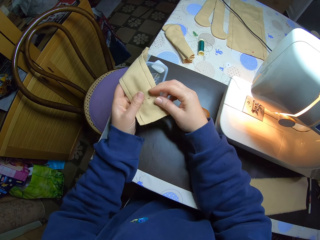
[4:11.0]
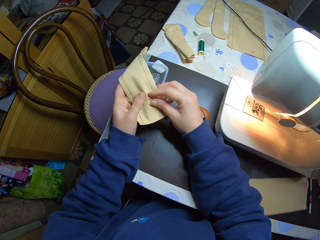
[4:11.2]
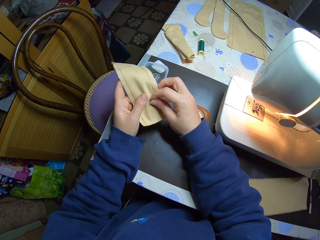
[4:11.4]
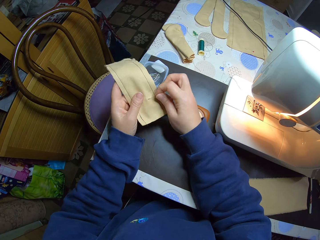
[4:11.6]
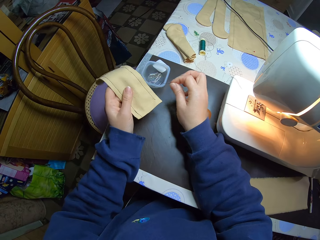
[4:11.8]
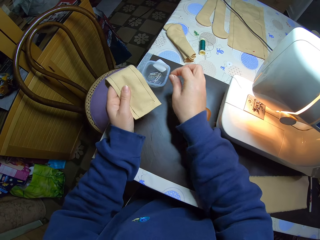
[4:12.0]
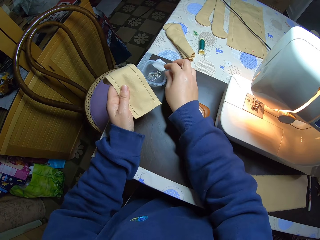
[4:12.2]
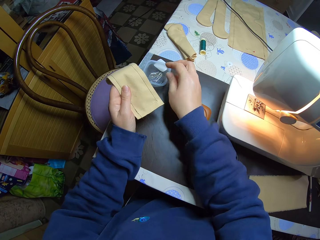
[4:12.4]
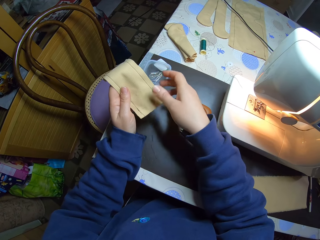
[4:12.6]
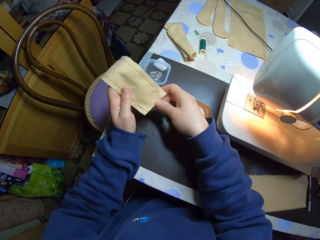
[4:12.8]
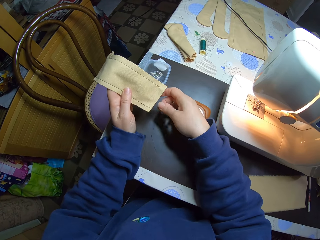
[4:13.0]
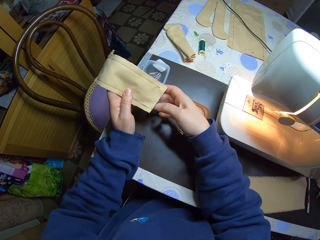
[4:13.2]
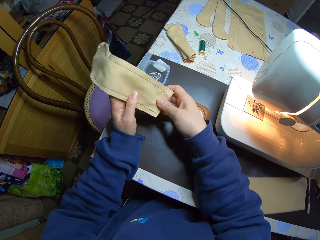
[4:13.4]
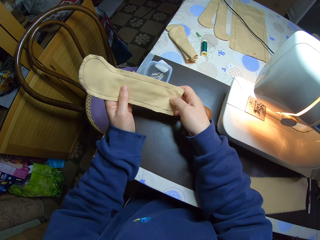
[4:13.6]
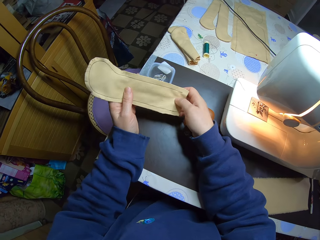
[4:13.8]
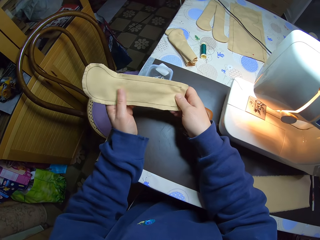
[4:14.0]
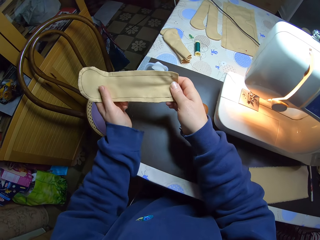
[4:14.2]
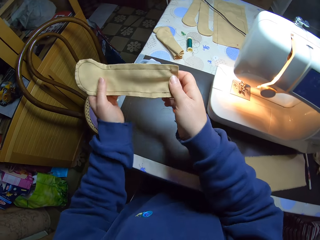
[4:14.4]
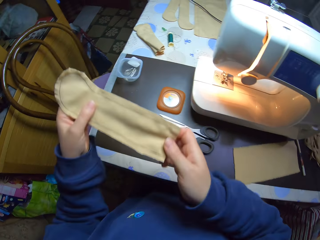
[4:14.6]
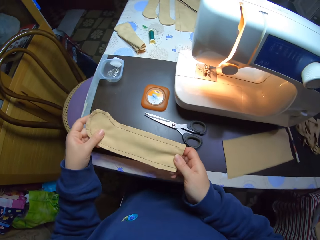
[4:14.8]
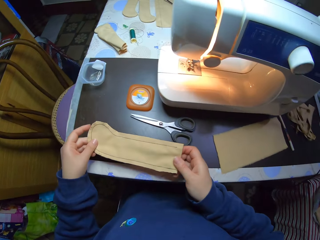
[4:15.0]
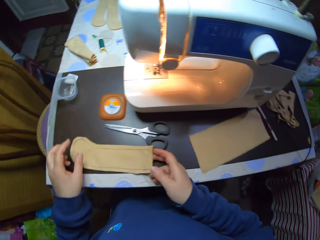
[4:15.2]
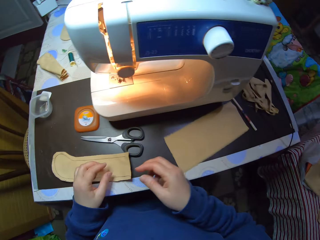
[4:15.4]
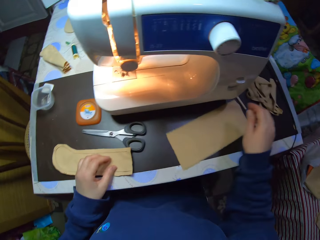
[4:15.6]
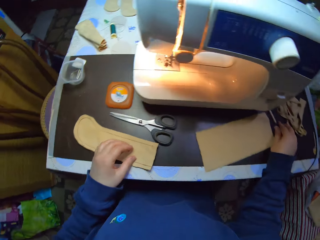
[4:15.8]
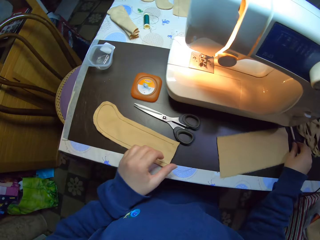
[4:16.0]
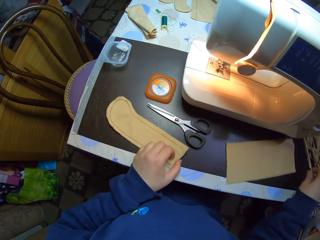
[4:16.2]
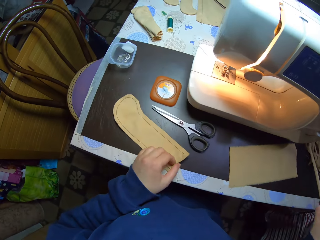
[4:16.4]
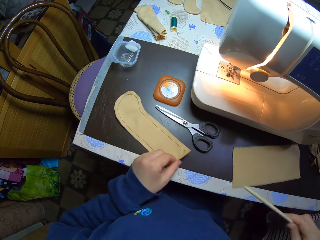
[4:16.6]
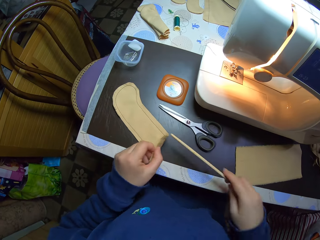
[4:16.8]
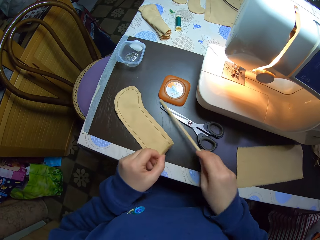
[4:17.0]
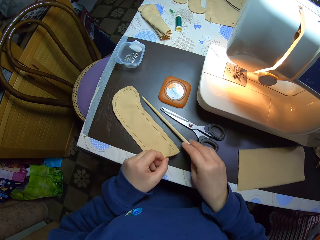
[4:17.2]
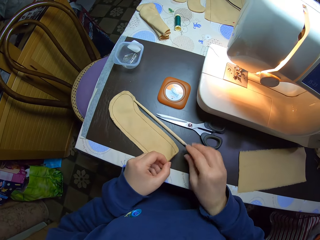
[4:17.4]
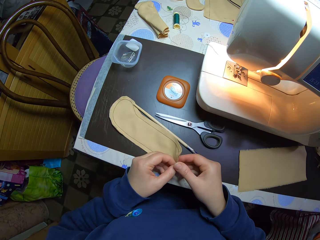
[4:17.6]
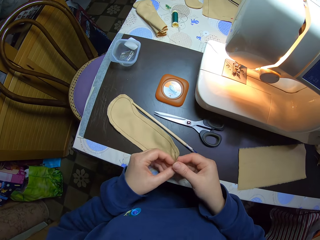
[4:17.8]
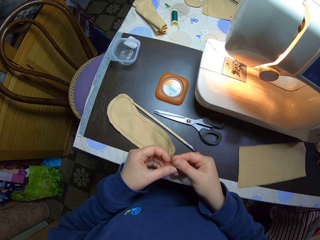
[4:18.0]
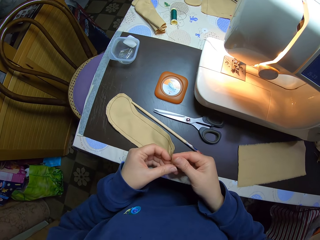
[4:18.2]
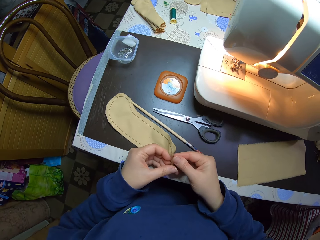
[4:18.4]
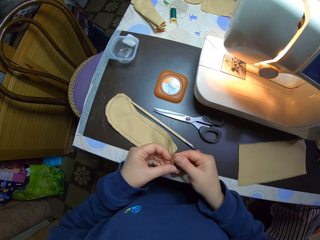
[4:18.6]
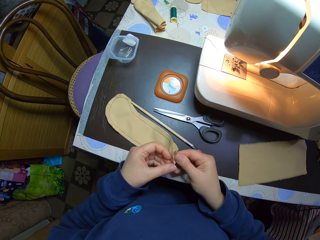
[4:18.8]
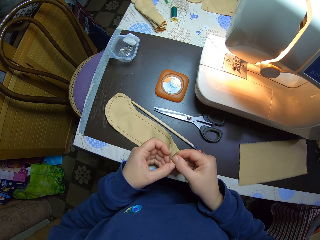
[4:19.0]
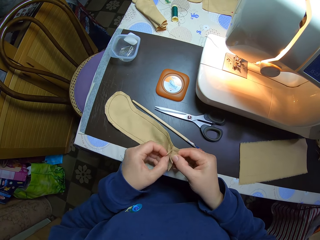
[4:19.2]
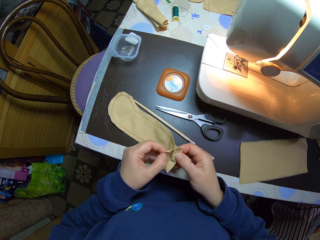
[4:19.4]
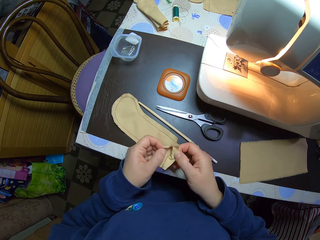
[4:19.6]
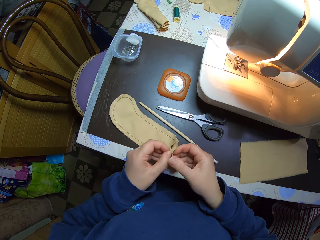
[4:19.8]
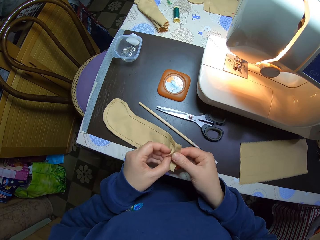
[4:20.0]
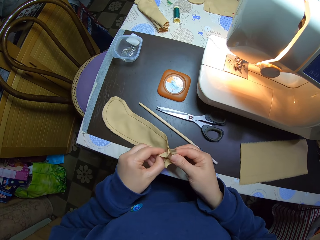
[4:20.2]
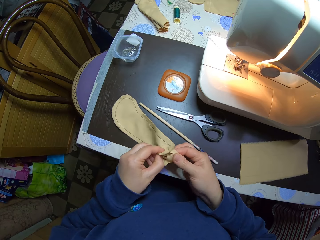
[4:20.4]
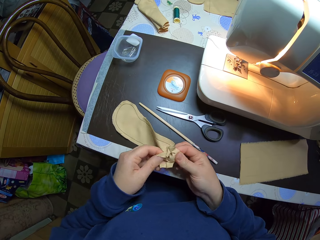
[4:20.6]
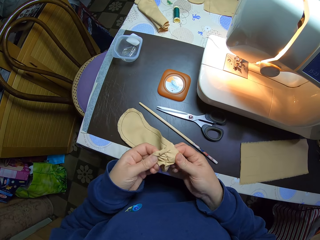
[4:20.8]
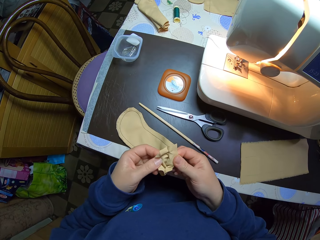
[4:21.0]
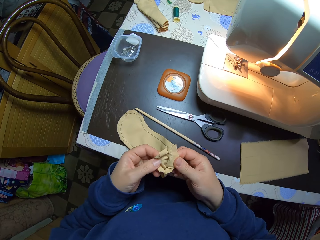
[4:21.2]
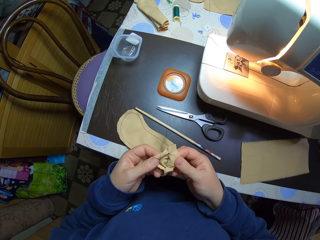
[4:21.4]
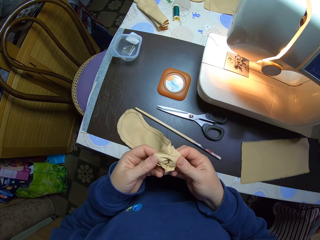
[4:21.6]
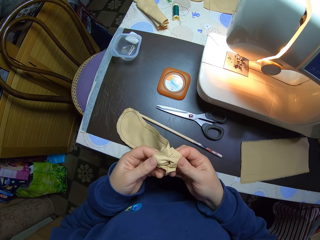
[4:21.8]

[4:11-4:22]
The camera wearer holds the material or piece of cloth with her hands. She removes the pin from the piece of cloth with her right hand. She drops the pin in the pin box on the table with her right hand. She holds the piece of cloth with both hands. She drops the piece of cloth on the table with both hands. She picks up a wooden stick from the table with her right hand. She places her left hand on the piece of cloth on the table. She holds the piece of cloth on the table with her left hand. She drops the wooden stick on the table with her right hand. She holds the piece of cloth on the table with both hands. She folds the material.

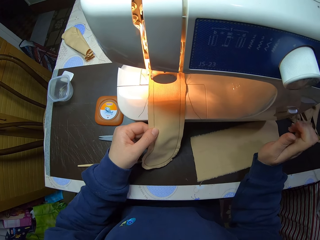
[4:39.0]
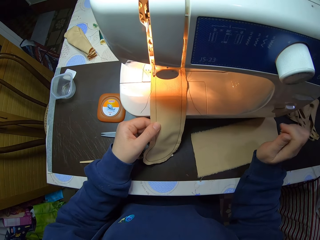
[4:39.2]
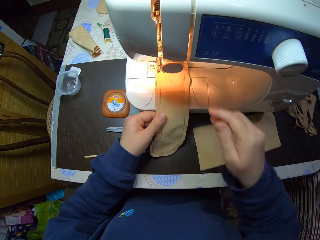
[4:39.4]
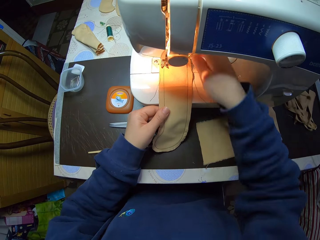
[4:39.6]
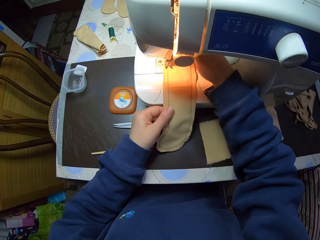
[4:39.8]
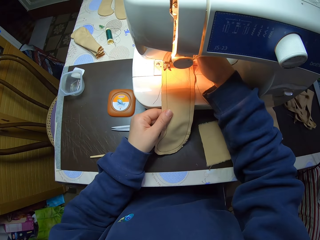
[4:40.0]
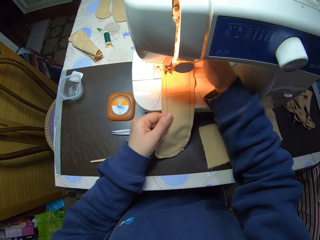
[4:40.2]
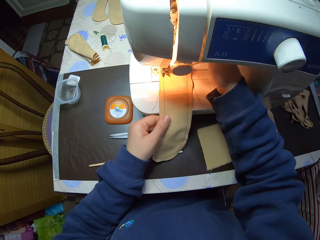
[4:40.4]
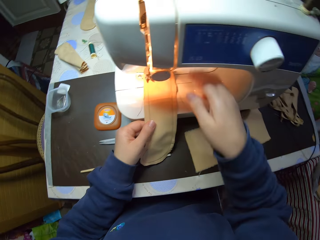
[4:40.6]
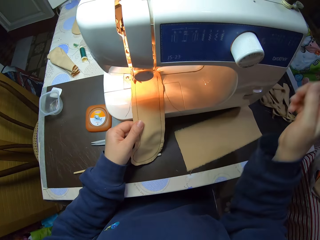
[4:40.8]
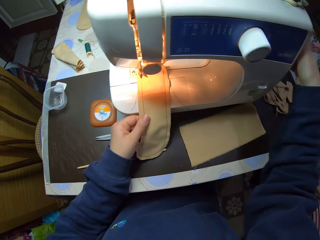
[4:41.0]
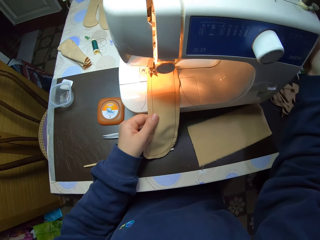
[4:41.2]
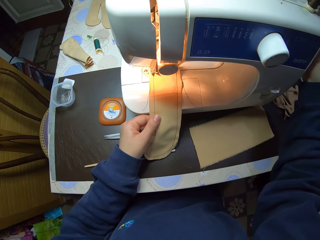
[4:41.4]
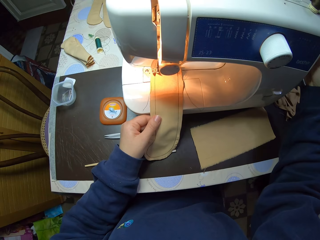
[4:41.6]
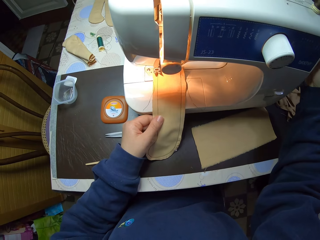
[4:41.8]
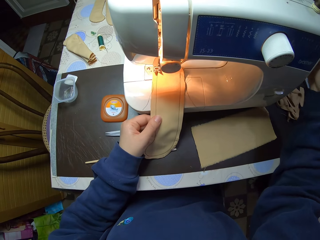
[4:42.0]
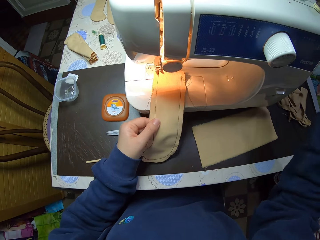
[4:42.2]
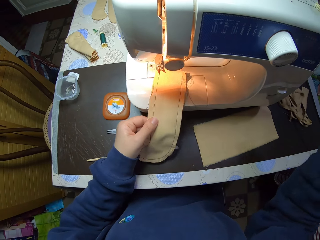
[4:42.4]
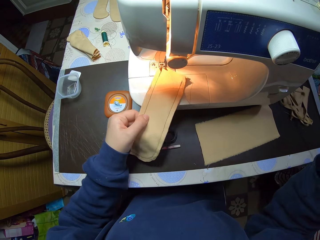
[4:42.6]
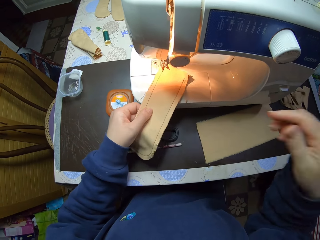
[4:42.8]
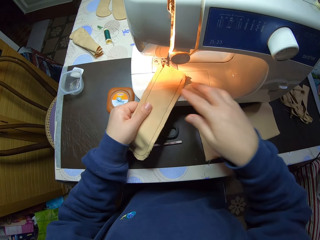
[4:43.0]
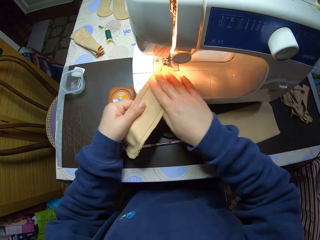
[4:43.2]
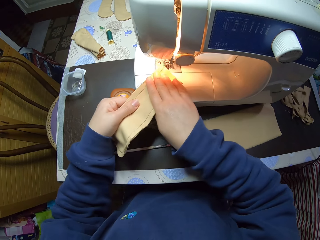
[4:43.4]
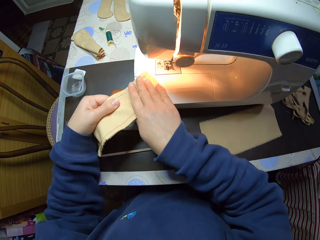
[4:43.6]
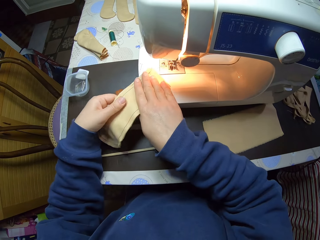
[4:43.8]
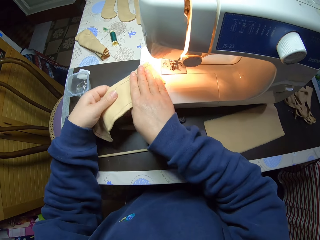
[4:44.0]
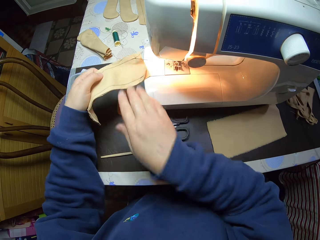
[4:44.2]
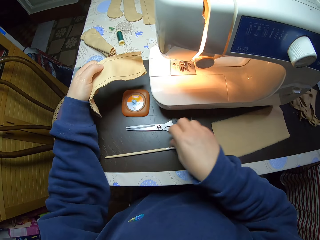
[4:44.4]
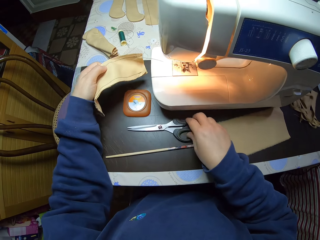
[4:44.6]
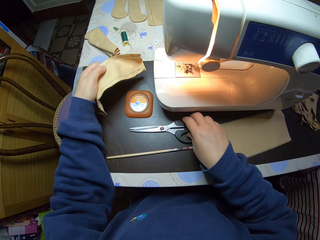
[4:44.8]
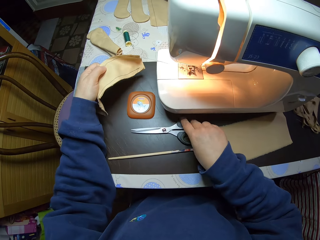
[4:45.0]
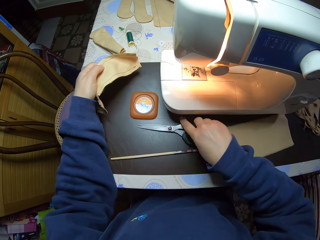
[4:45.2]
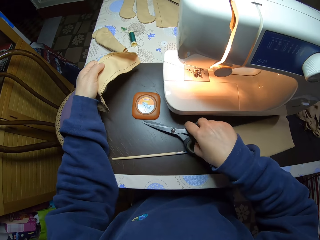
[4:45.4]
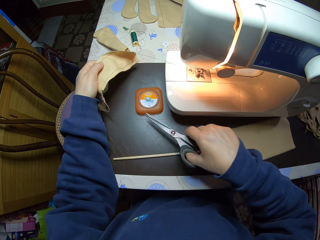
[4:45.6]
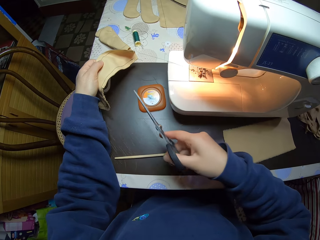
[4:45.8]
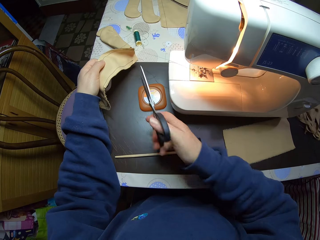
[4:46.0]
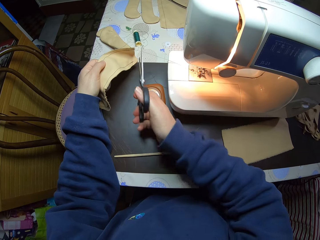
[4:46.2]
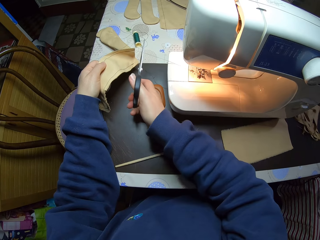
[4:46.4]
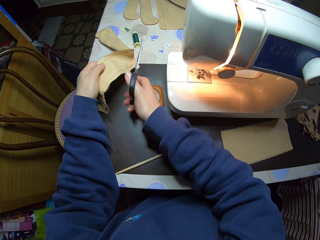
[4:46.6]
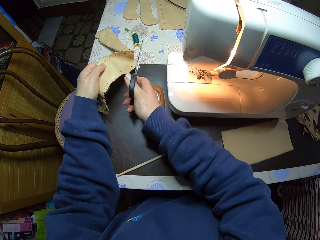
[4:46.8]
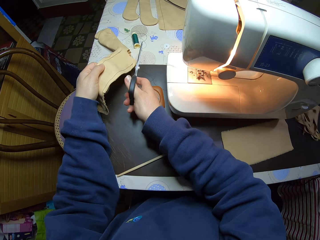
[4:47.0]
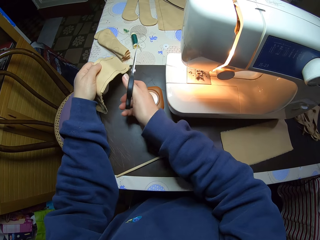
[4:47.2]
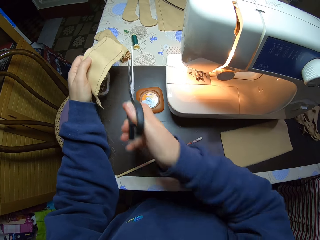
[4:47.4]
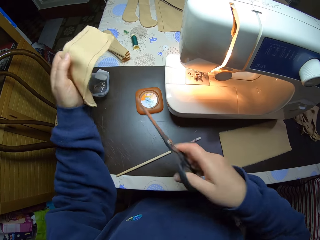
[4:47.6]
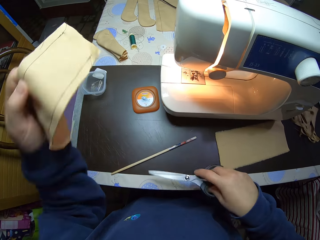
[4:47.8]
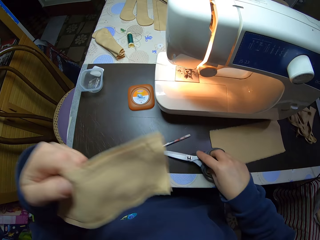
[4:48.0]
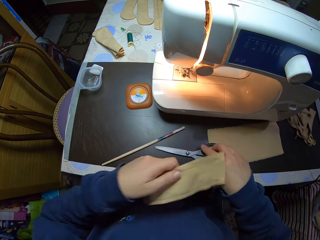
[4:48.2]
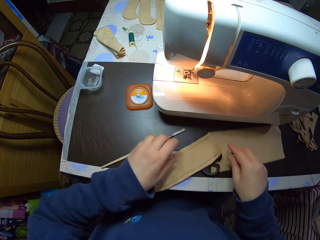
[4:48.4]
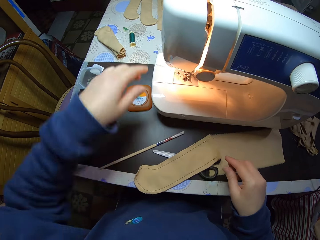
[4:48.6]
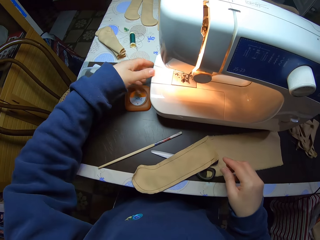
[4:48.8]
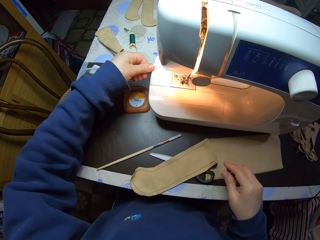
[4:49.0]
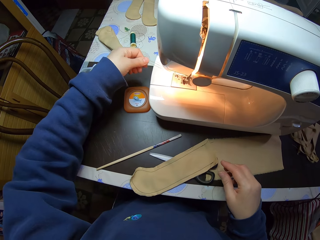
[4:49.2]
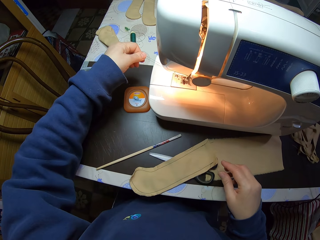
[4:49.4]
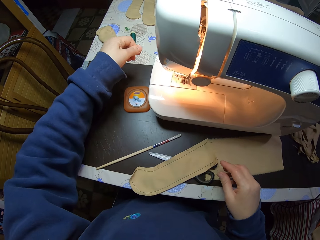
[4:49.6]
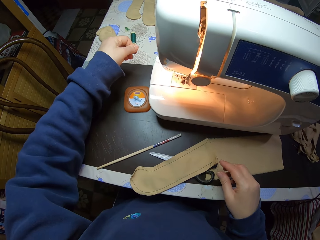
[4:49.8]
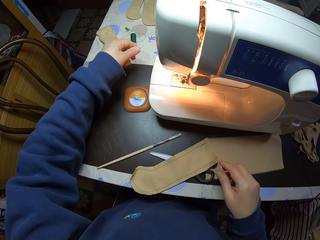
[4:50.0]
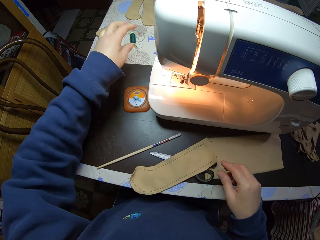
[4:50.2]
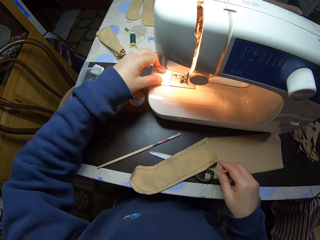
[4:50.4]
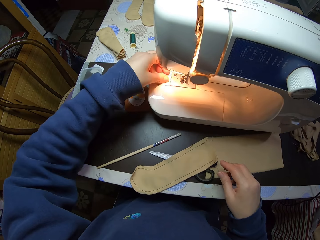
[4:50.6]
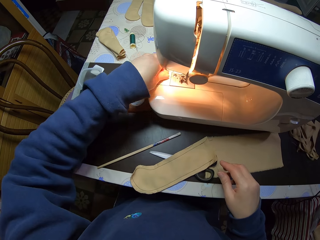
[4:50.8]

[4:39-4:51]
The camera wearer adjusts the sewing machine on the table with her right hand. She holds the sewing machine knob. She holds the sewing machine with her right hand. She adjusts the sewing machine on the table with her right hand again. She pulls the piece of cloth or material from the sewing machine on the table with both hands. She holds the piece of cloth with her left hand. She holds the material with her right hand. She picks up scissors from the table with her right hand. She cuts a thread from the material with the scissors in her right hand. She drops the scissors on the table with her right hand. She drops the material on the table with her left hand. She holds the sewing machine on the table with her left hand. She removes the thread on the sewing machine with her left hand.
